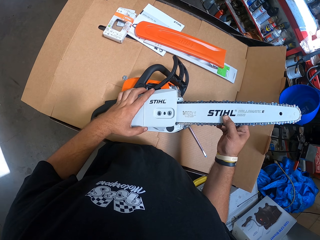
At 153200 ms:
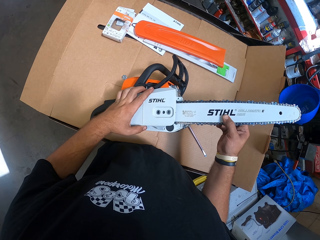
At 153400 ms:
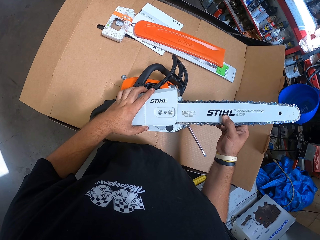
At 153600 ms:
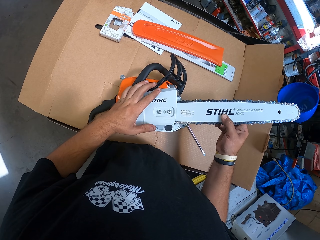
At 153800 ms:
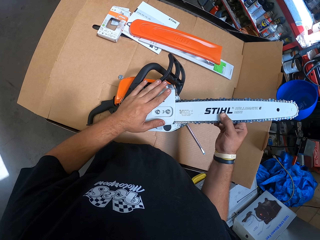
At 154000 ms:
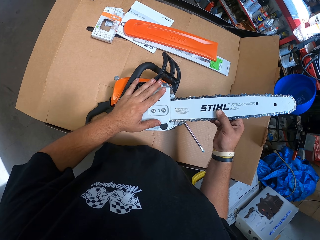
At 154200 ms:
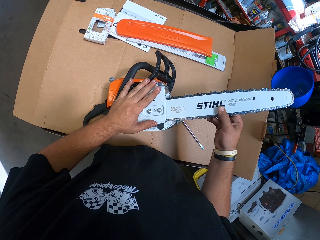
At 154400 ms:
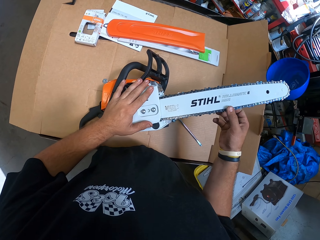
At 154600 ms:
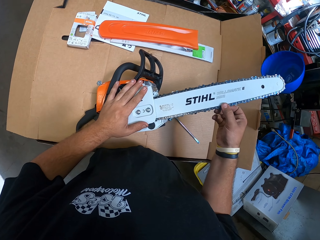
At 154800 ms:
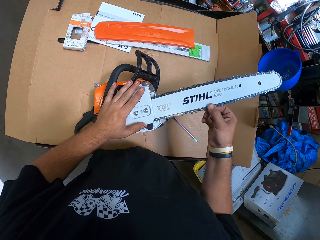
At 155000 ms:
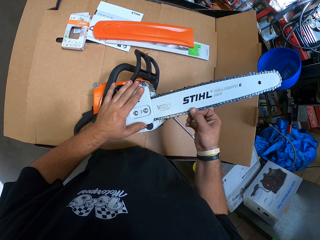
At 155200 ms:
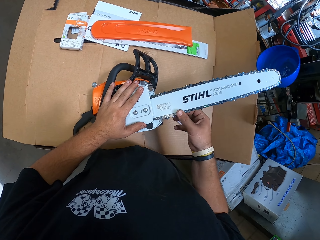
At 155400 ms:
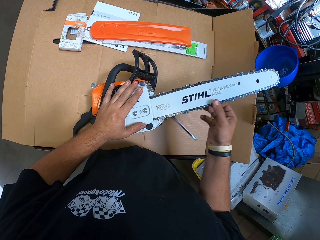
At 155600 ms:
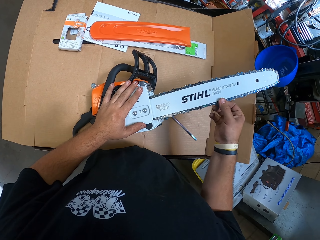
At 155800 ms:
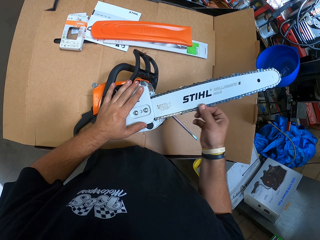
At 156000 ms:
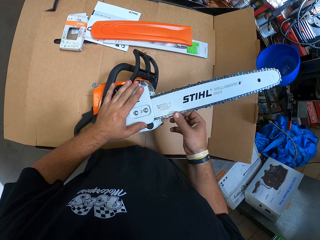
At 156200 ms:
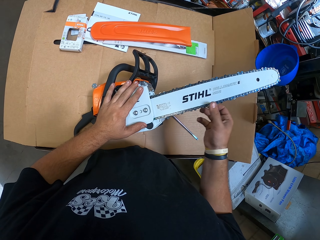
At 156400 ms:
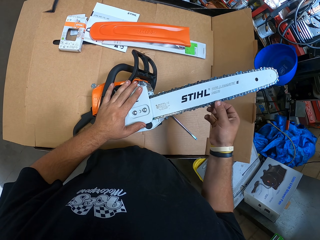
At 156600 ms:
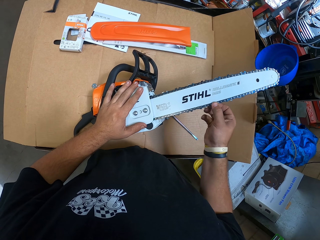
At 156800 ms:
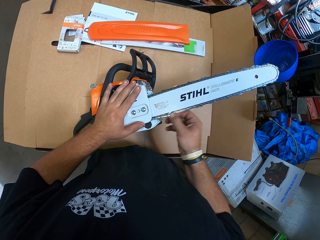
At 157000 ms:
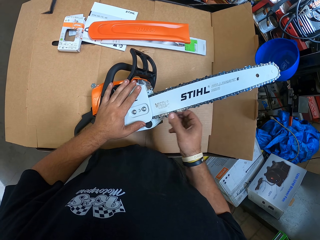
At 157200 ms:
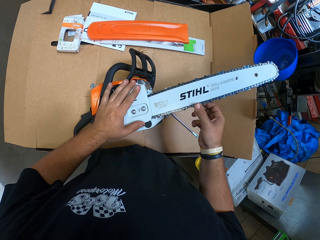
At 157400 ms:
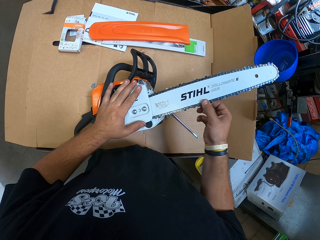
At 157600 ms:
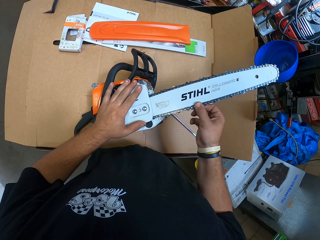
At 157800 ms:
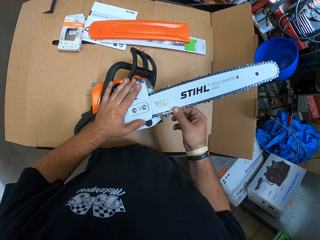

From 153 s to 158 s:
The camera wearer rolls the chain on the blade.

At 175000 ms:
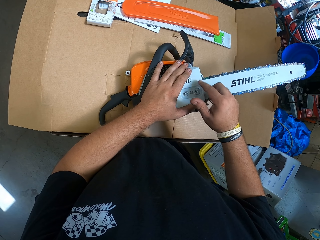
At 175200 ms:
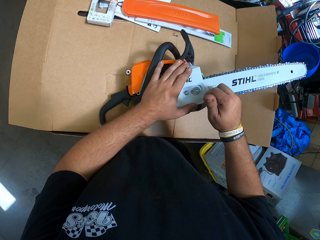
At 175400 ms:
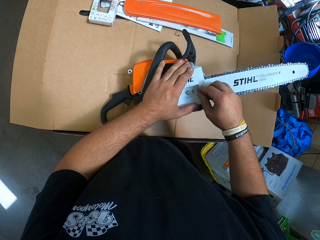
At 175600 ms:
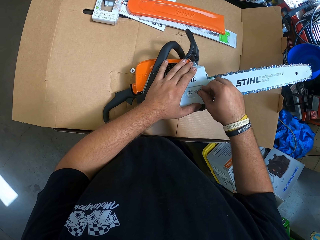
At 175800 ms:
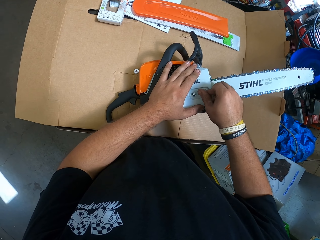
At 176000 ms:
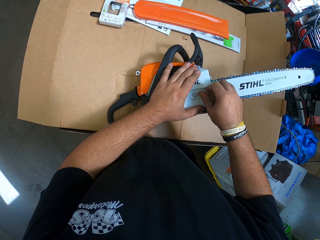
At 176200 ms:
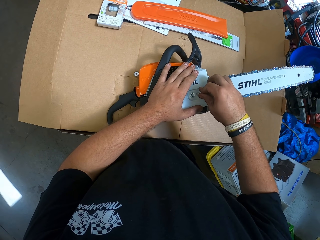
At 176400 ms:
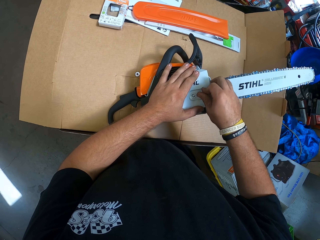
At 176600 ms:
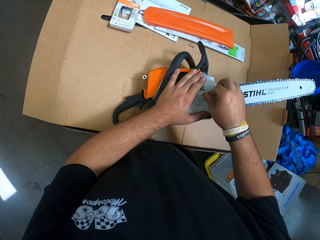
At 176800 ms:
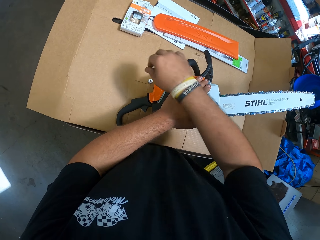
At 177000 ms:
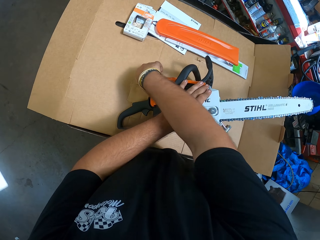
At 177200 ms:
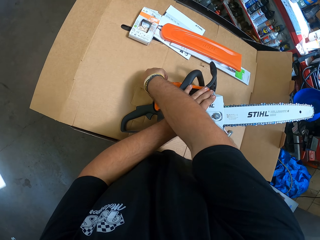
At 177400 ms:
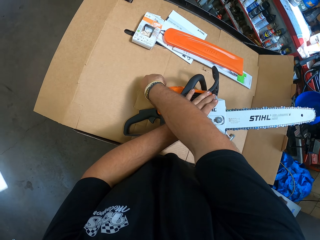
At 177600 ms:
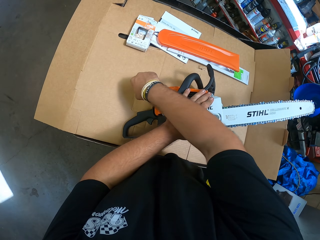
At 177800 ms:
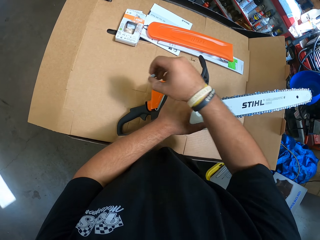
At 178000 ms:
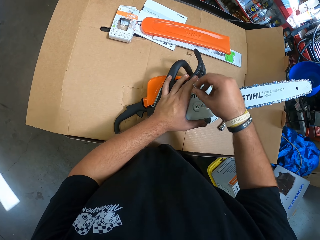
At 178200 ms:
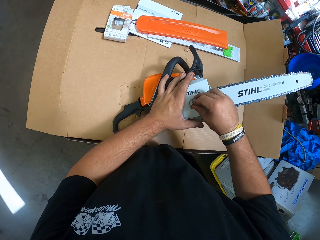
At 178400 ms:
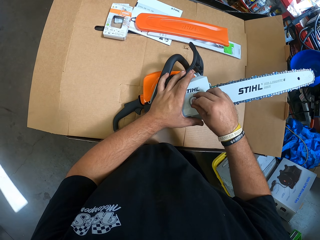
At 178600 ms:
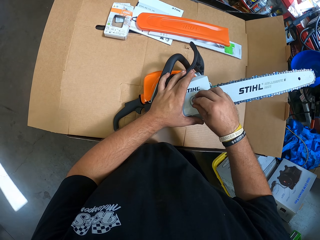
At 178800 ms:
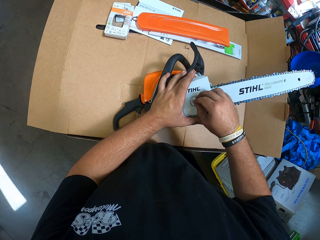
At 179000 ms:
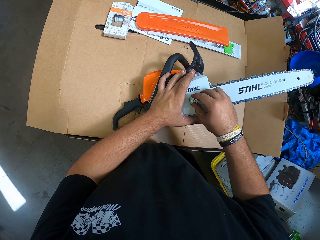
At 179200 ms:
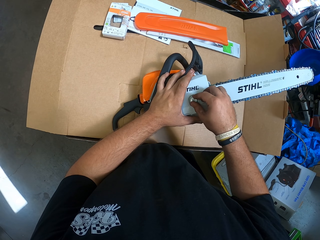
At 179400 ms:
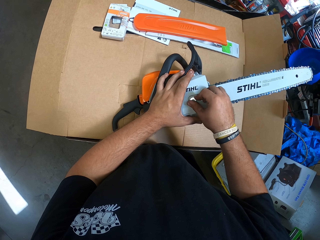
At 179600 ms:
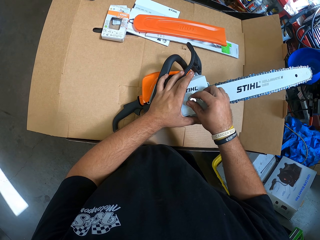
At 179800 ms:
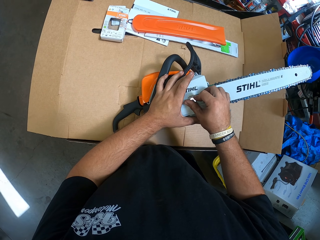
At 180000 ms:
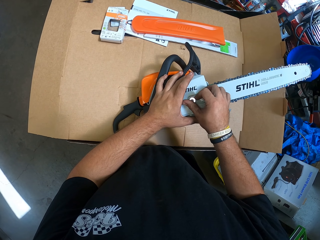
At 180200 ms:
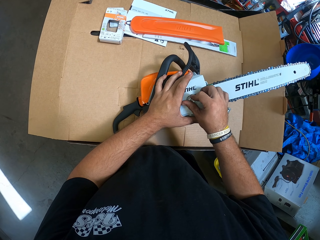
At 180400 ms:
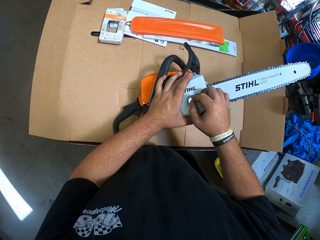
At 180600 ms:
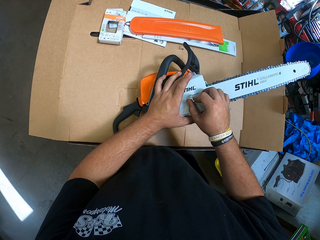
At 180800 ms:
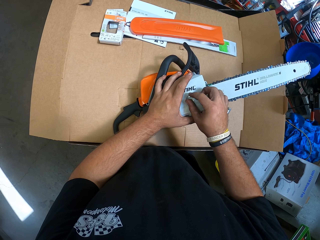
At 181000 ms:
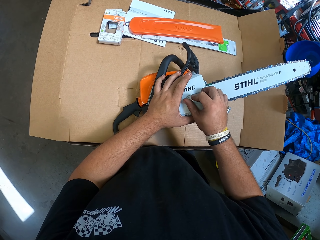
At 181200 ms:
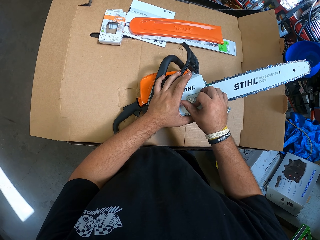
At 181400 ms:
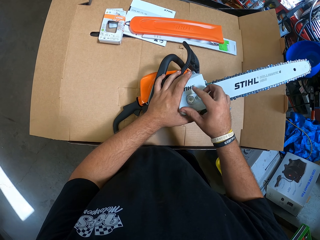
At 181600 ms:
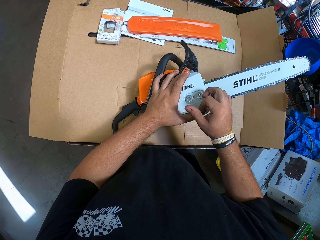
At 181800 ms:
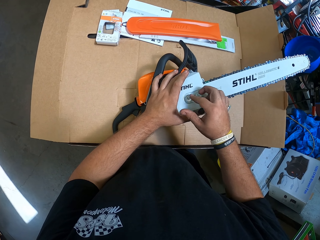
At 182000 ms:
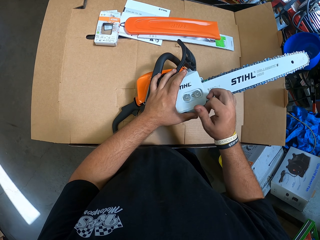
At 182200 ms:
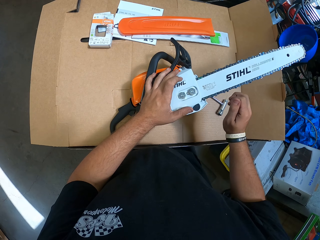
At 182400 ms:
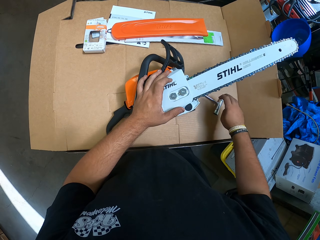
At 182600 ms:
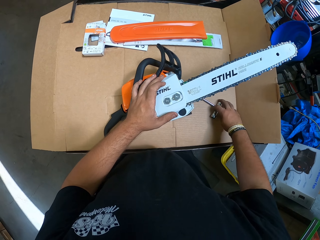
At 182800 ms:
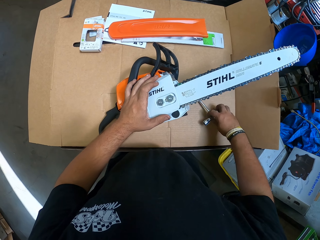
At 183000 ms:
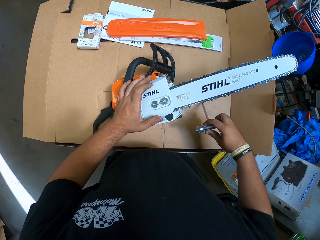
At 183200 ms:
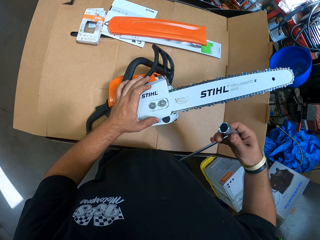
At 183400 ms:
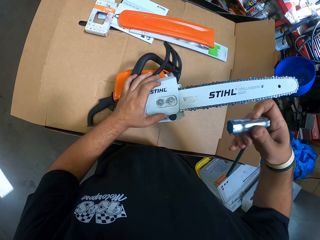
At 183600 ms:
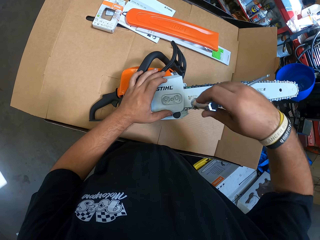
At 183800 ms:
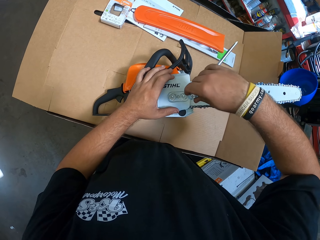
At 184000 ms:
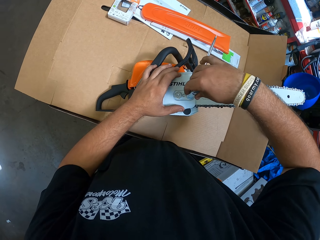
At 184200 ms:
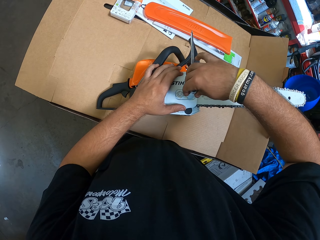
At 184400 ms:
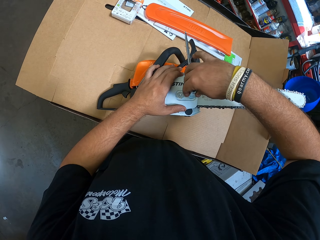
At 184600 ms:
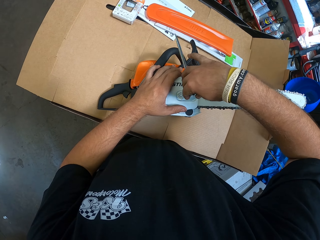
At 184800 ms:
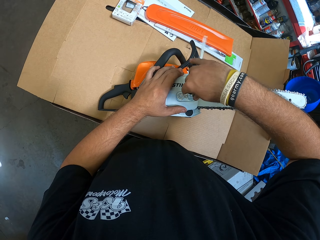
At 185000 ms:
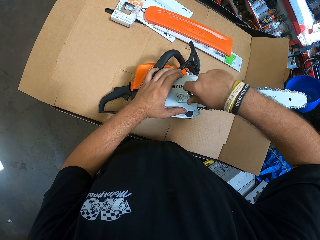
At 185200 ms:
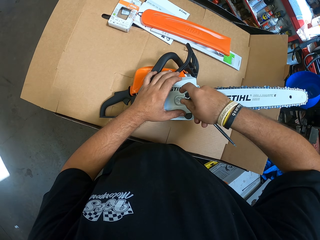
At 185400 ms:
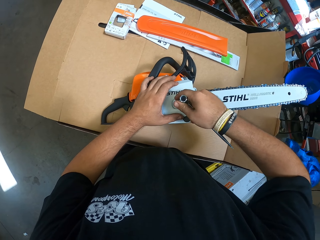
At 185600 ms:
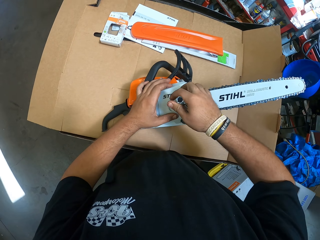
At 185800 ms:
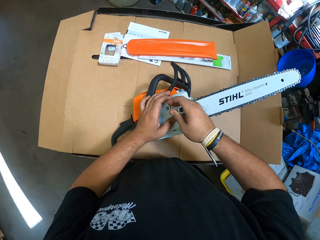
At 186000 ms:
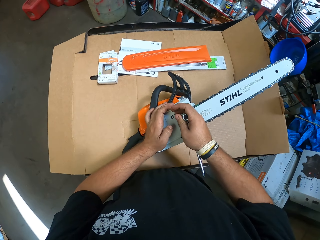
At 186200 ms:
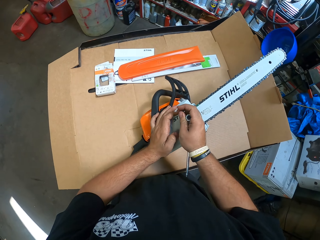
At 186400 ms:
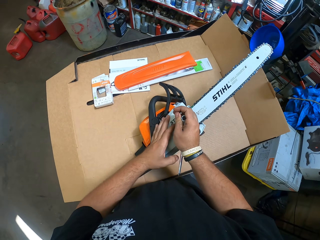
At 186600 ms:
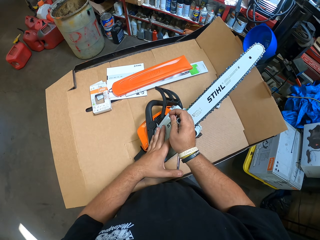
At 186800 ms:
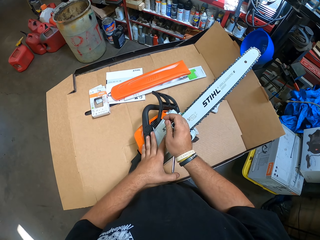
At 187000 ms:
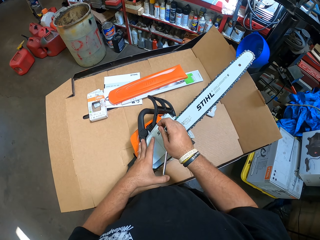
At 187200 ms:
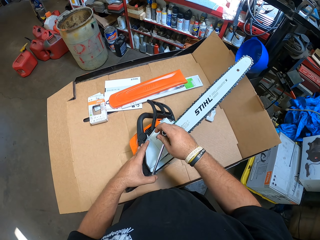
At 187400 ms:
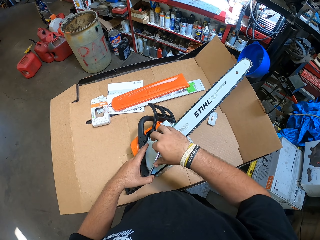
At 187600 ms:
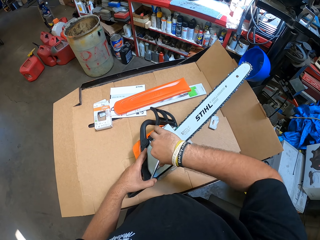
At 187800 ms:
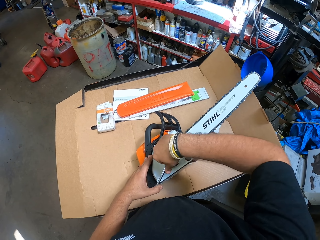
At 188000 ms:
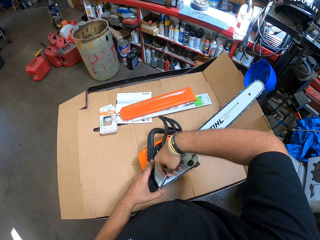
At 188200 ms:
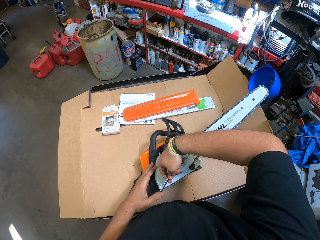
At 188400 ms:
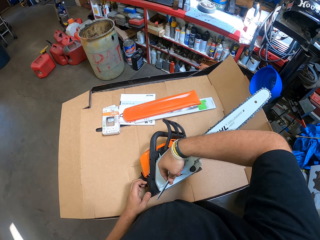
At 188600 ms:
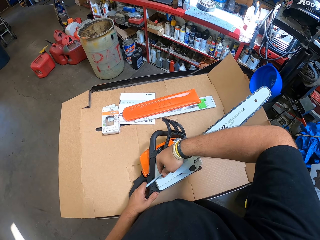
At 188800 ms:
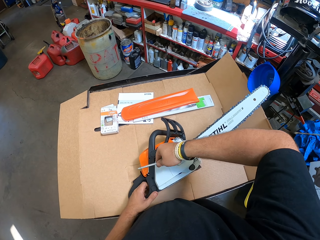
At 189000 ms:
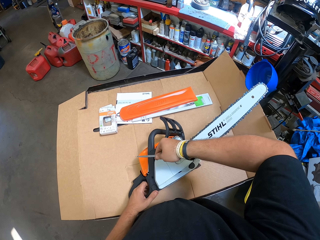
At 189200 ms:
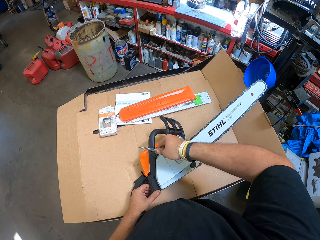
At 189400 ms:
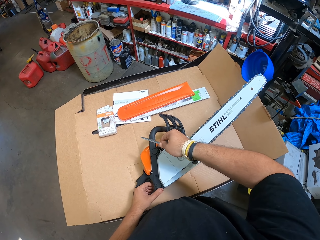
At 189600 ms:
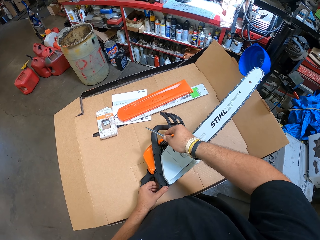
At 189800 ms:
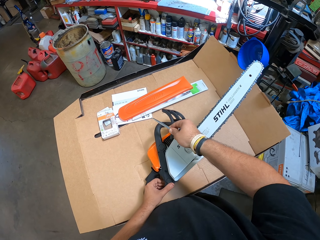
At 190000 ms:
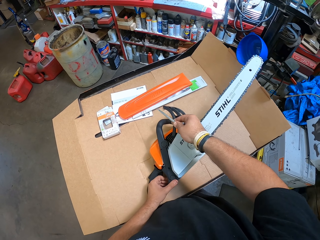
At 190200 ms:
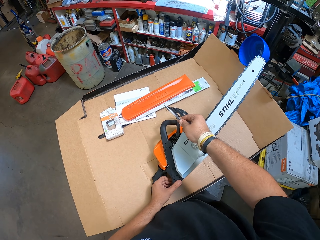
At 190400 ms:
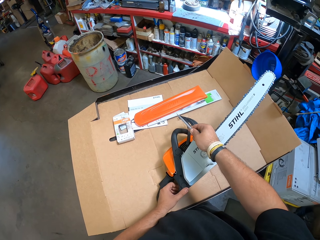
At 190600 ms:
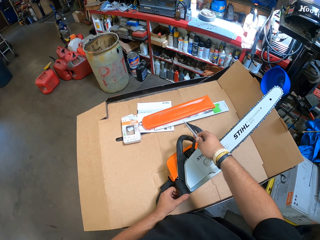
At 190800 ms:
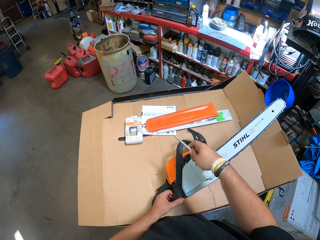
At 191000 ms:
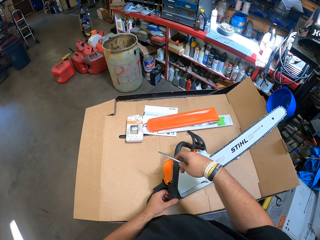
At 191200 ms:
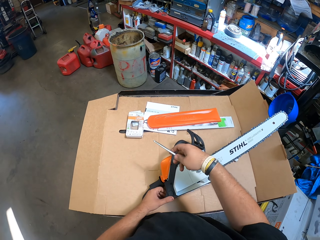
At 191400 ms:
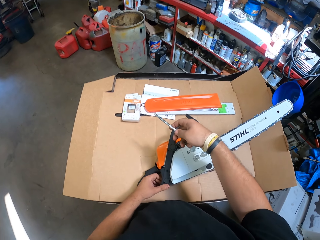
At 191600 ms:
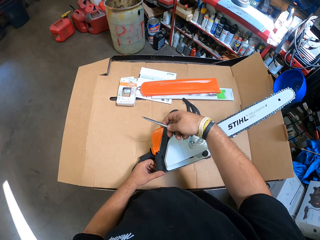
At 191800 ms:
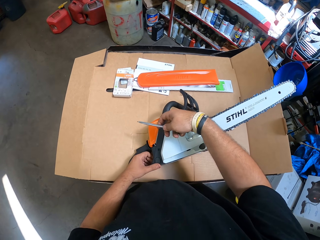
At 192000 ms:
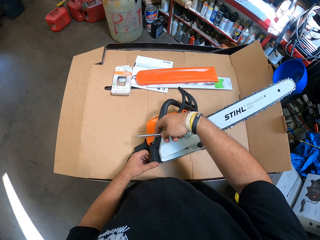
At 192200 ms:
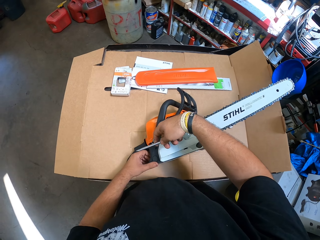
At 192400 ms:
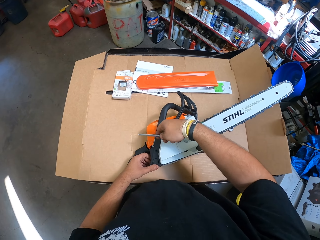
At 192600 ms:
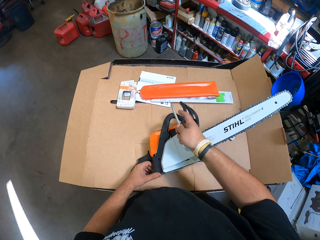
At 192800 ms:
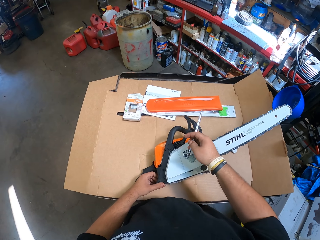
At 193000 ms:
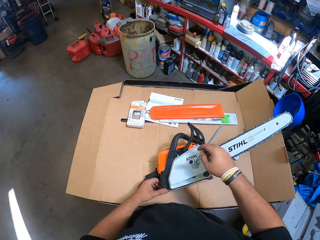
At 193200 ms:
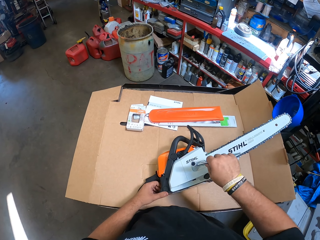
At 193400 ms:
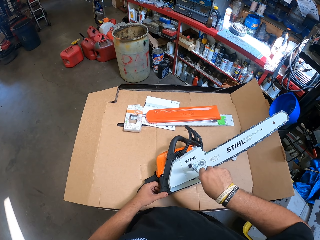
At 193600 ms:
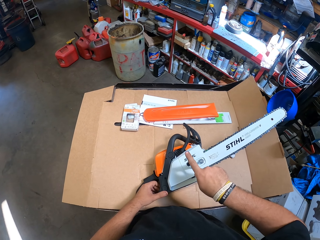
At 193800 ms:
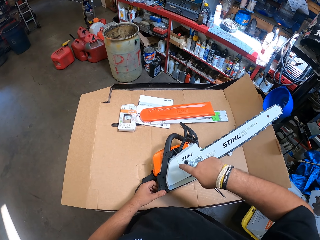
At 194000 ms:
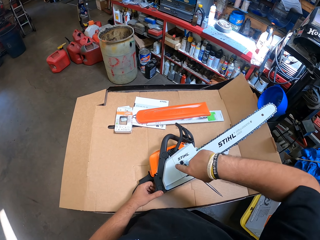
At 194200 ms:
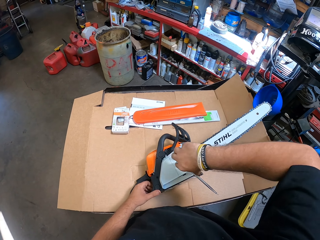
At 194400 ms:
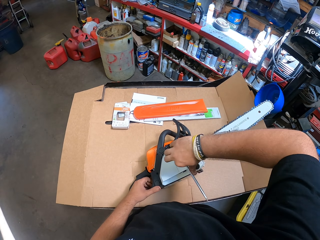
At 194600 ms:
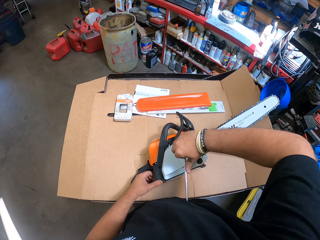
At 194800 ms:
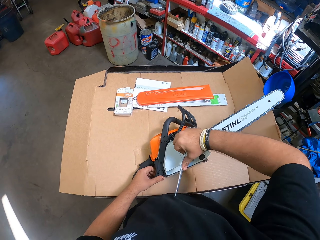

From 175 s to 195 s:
The camera wearer grabs another screw nut. They tighten the screw nut on the screw by hand. They take a socket spanner. They tighten the screw nut with a box spanner. They tighten the other screw nut with the box spanner.
